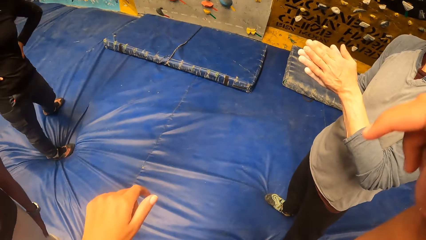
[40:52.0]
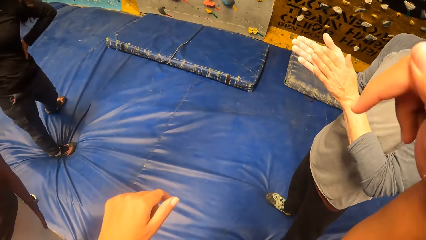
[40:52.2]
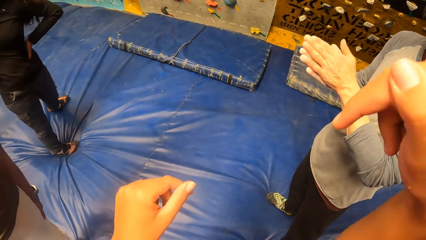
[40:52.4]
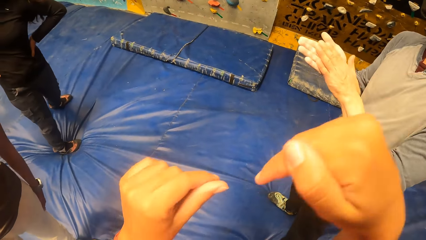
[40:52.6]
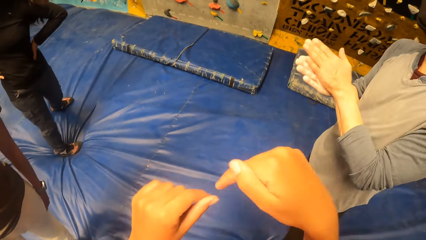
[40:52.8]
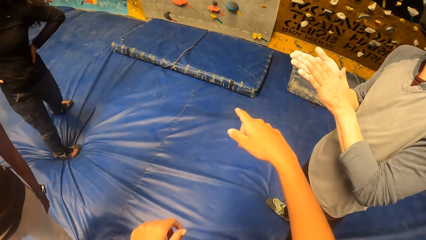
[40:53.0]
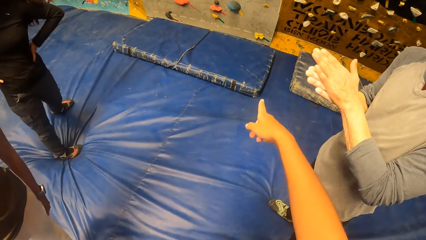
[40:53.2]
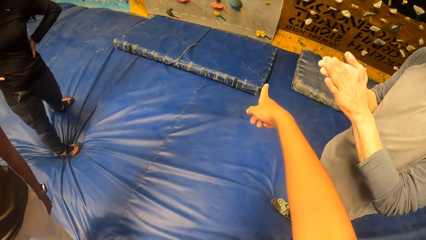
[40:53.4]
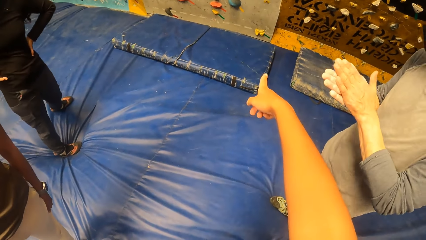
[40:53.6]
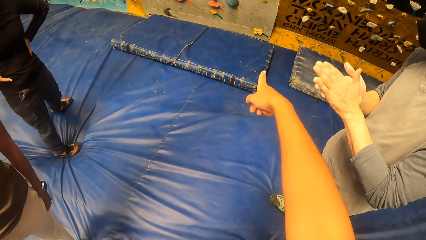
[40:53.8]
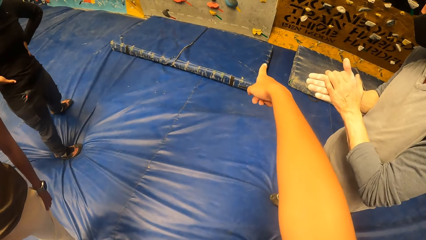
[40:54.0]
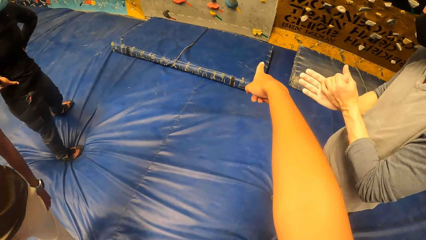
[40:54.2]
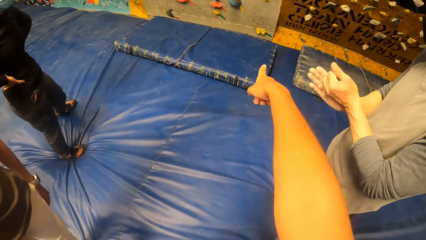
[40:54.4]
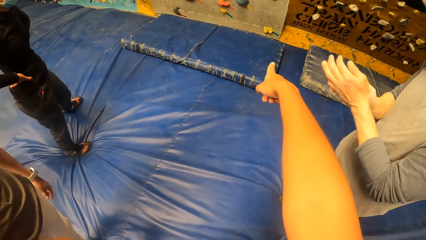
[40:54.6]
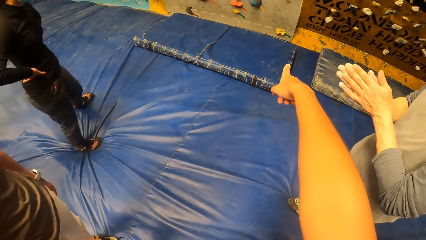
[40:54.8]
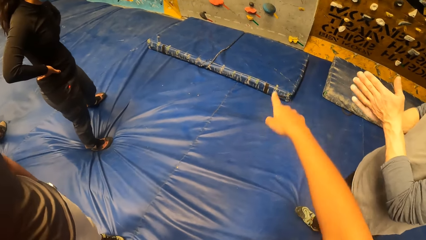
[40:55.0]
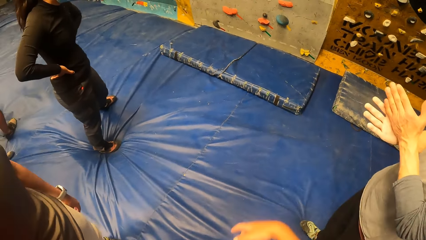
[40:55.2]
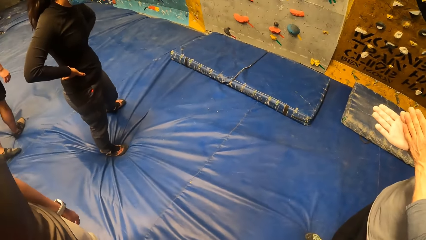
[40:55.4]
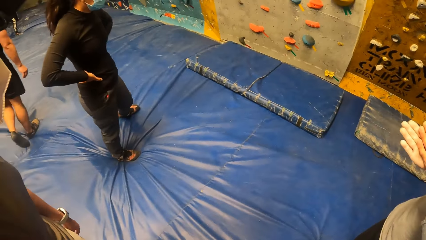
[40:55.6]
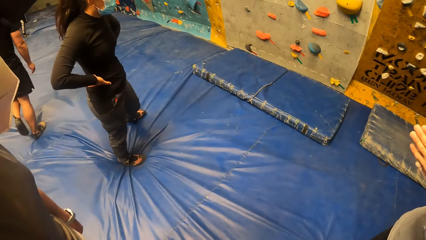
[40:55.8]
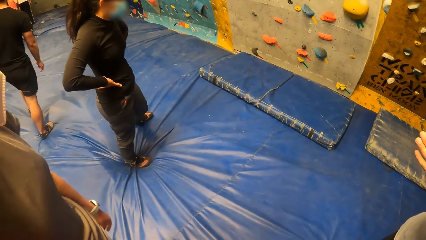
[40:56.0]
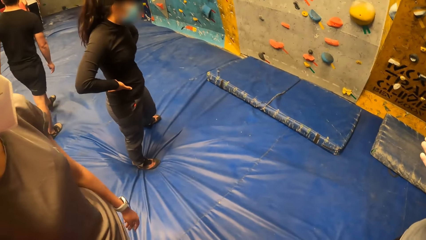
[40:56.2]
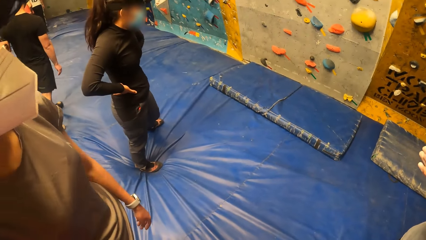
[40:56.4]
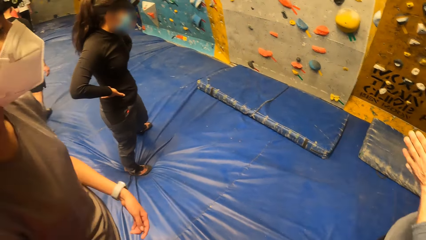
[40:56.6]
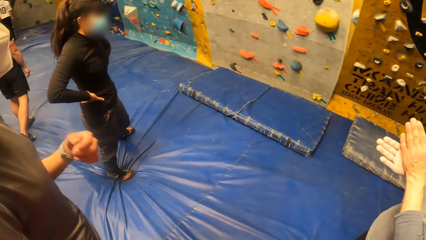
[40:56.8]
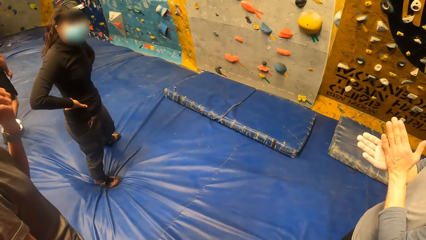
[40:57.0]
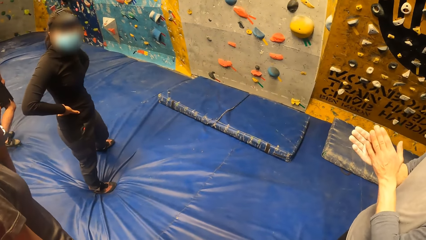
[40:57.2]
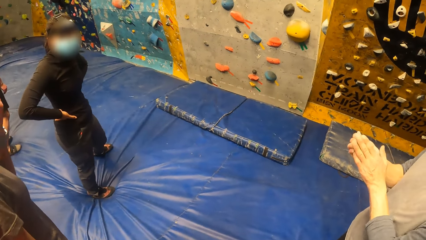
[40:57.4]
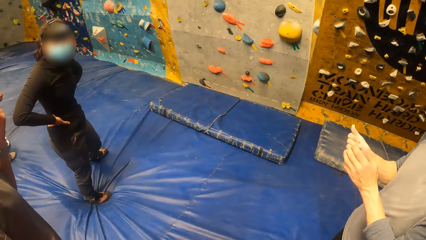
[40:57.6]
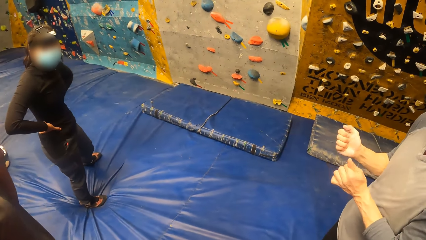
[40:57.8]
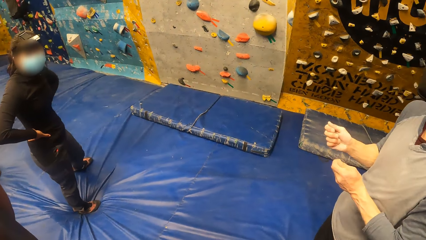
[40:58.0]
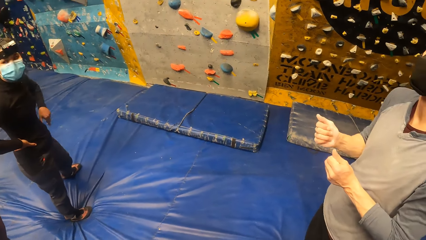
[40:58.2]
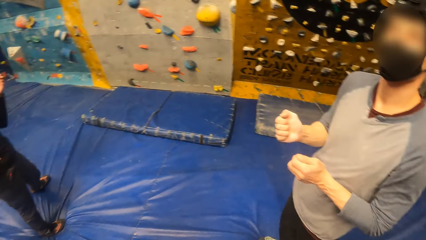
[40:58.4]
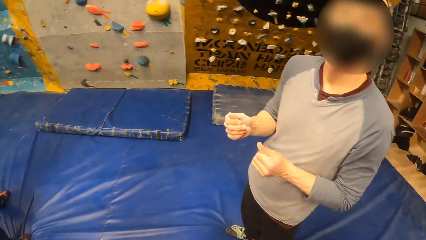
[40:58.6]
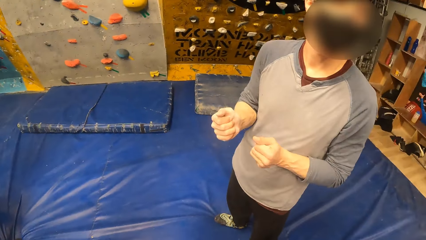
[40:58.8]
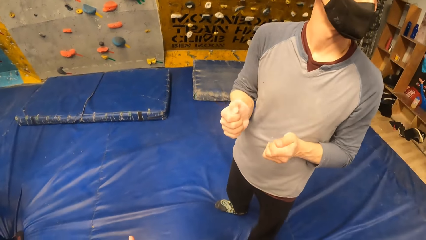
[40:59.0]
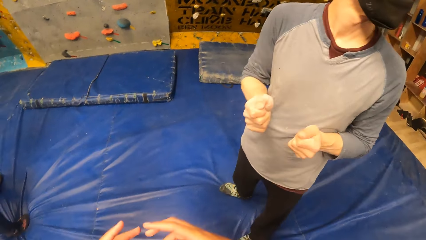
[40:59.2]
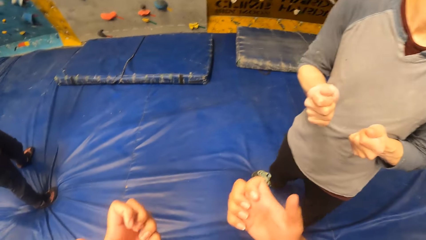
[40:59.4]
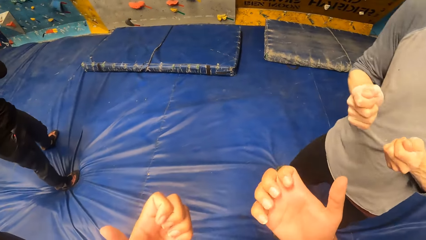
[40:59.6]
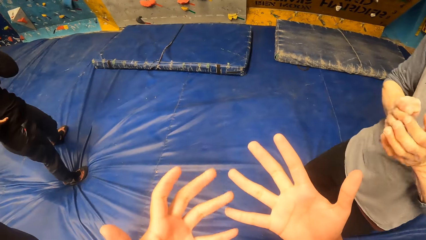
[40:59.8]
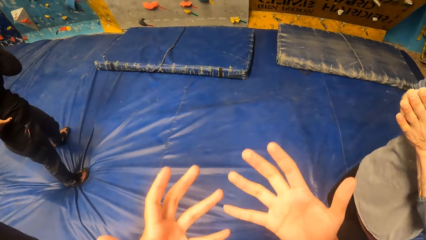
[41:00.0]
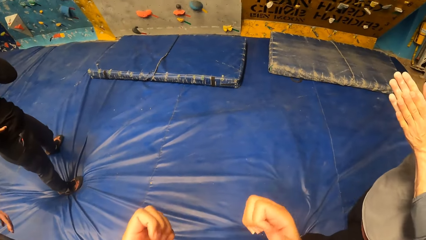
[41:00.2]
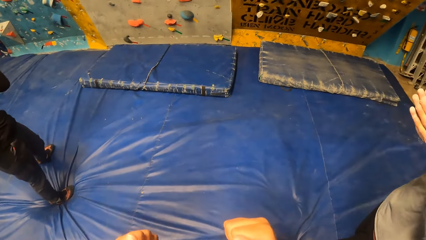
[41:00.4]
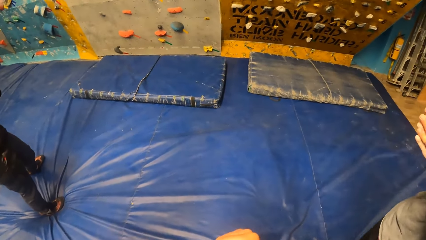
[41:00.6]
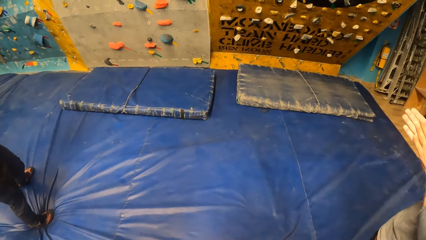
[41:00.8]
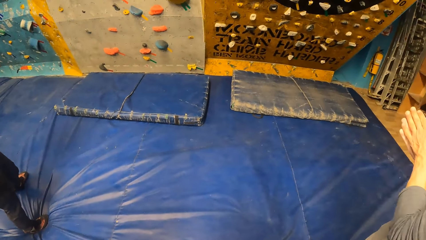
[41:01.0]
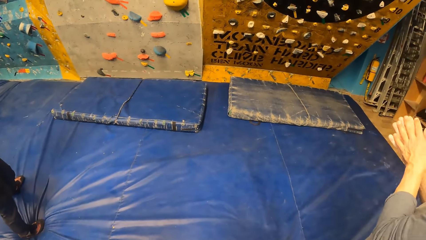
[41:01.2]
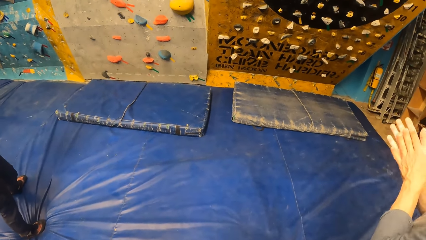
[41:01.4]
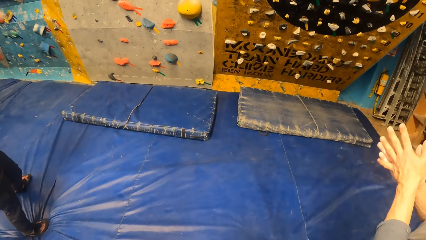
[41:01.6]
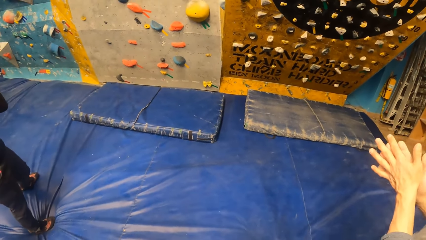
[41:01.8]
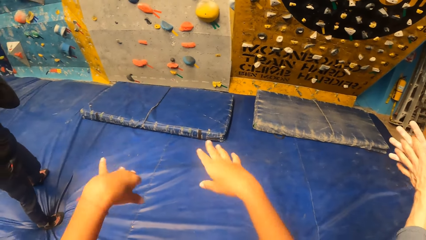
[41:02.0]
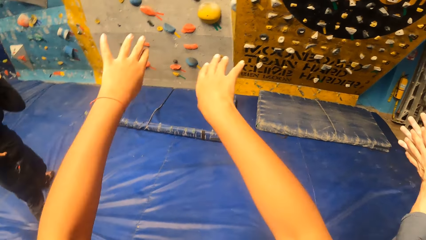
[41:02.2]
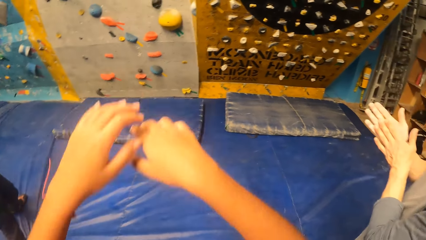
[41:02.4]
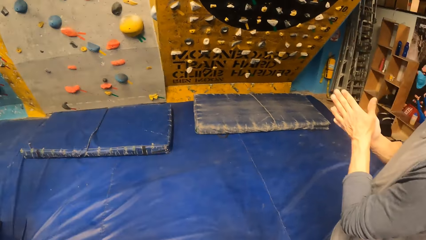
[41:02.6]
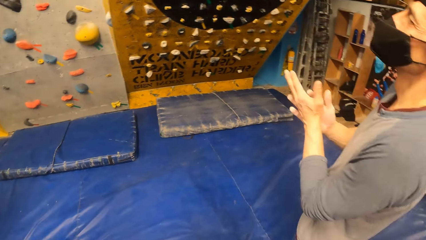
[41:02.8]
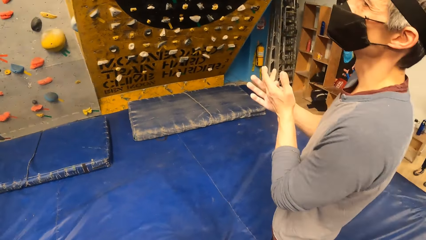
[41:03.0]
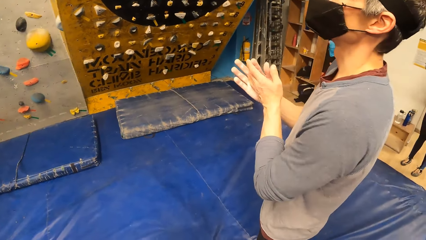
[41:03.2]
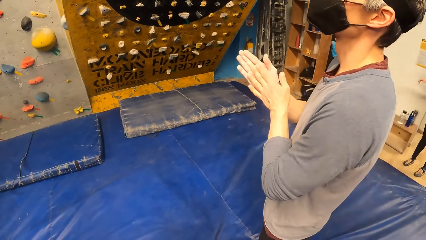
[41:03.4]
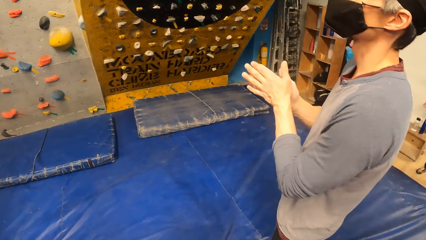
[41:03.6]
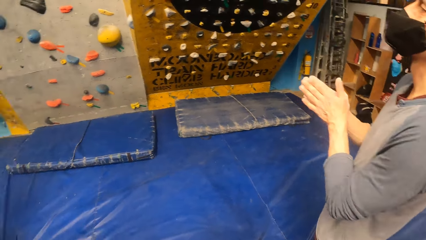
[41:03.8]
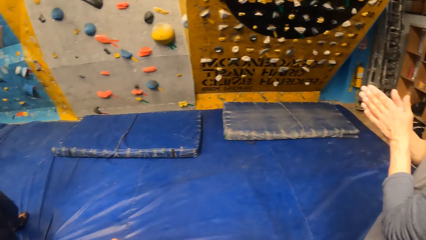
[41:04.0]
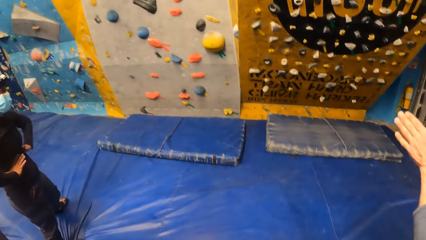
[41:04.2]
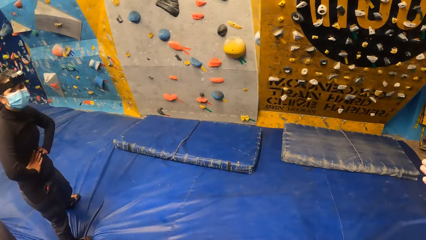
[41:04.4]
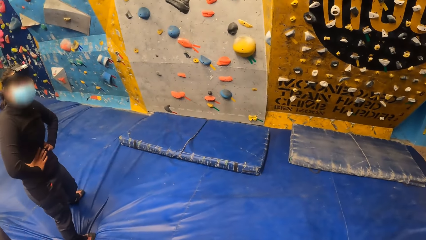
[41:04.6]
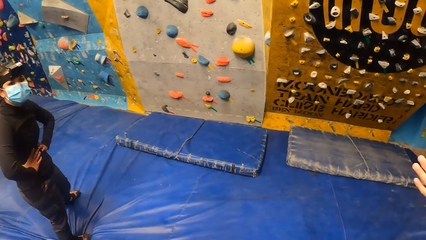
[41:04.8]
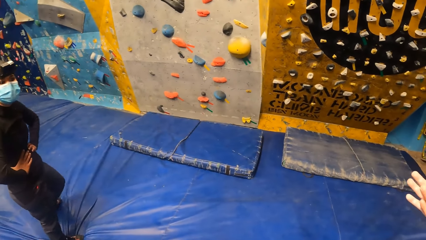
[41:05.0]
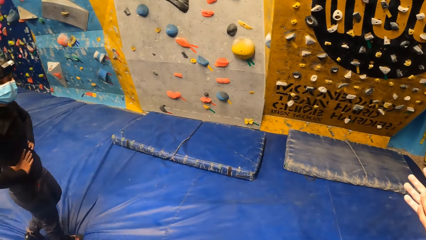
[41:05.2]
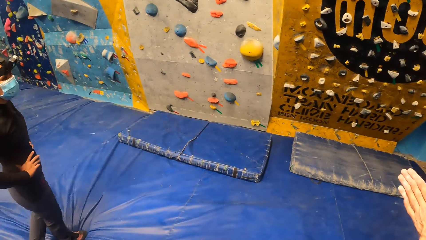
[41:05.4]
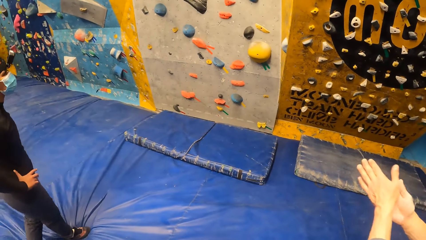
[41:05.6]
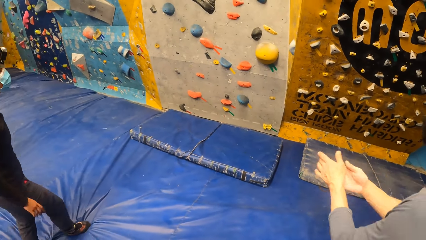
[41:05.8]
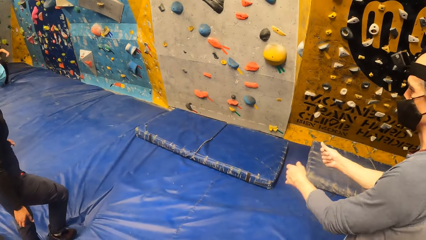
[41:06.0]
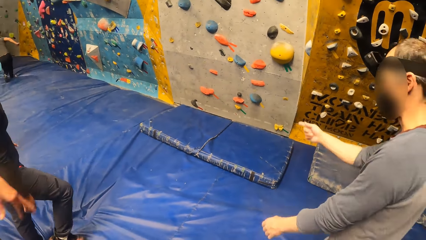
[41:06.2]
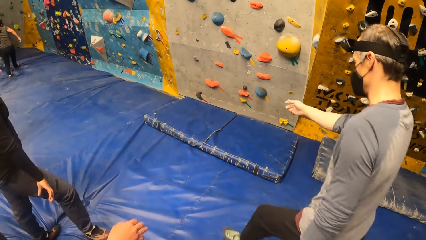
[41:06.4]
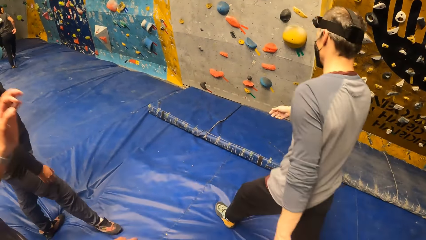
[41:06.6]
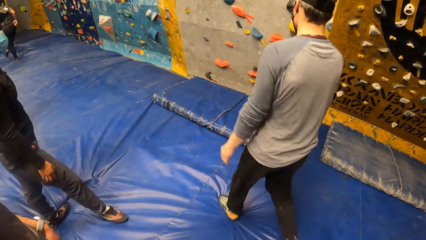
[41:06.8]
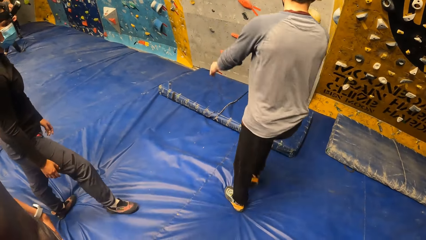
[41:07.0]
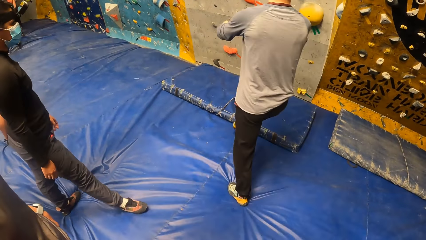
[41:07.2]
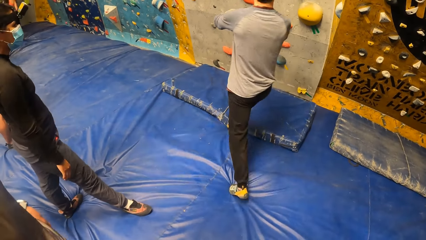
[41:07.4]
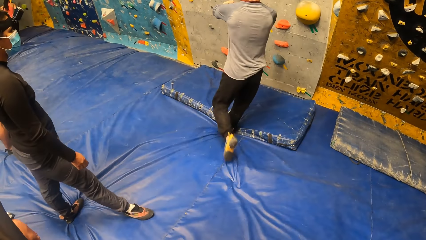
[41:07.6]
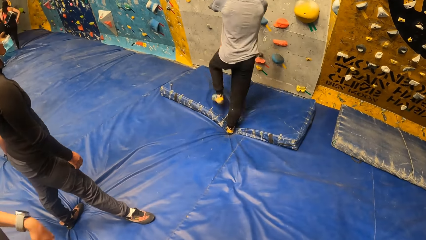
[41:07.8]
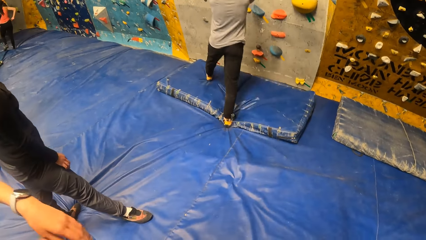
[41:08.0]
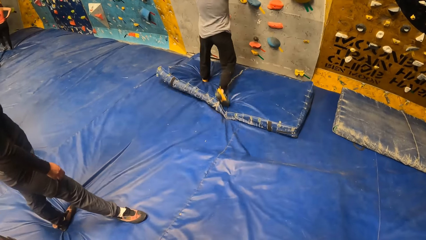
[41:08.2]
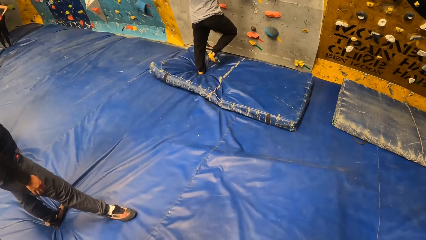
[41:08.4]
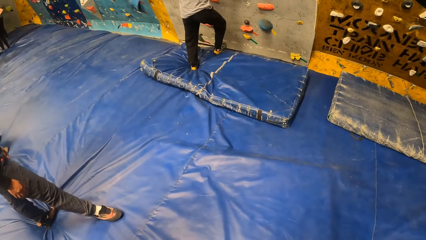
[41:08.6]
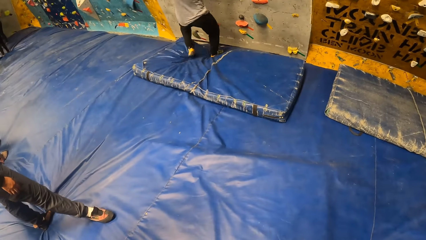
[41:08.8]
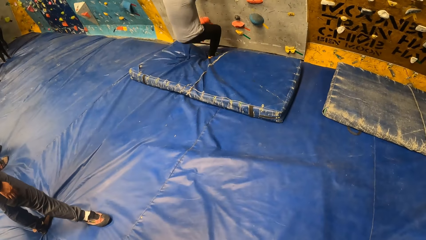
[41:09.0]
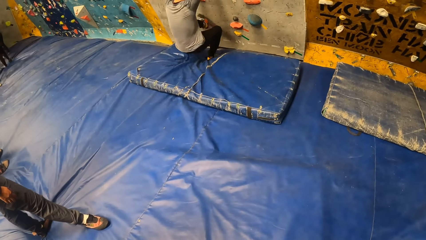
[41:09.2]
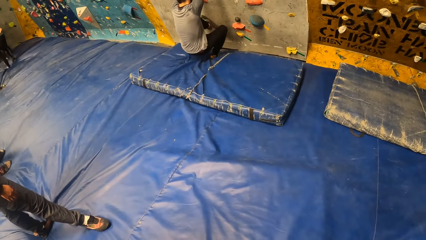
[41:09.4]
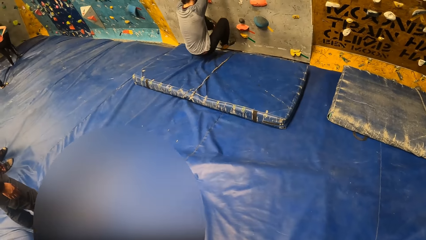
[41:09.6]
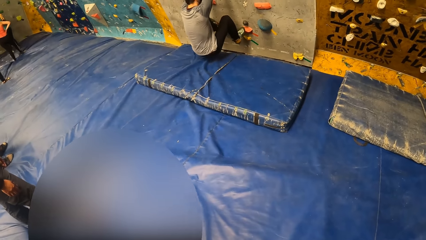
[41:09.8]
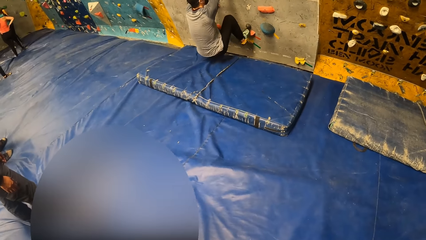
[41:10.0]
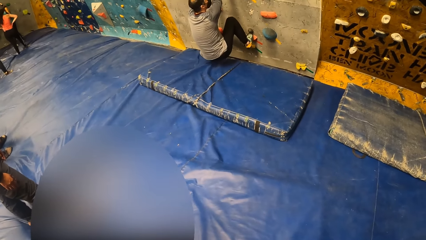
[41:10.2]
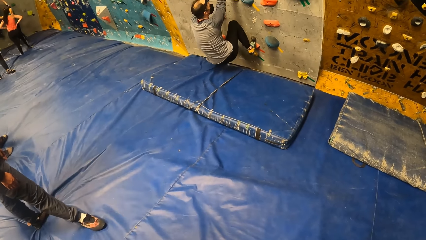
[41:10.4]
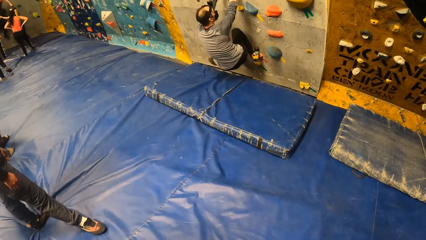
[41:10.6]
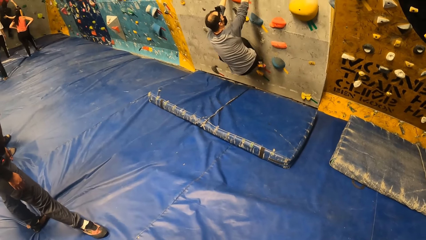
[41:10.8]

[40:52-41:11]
The camera wearer lowers the hand. They point a finger to the wall. They look around. They look at the man. They move the hands. They look at the hands. They fold the hands. They look around. They move the hand. They look at the man. They look around. The man walks to the climbing wall. The man climbs the climbing wall.
